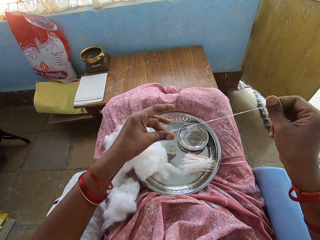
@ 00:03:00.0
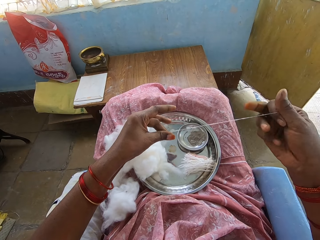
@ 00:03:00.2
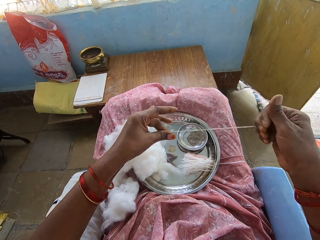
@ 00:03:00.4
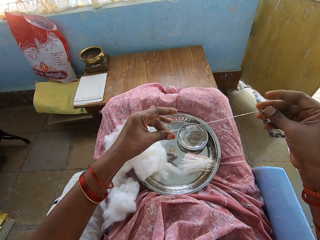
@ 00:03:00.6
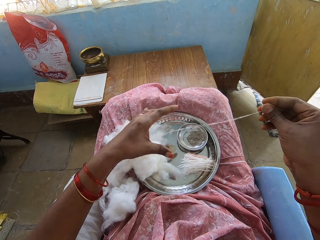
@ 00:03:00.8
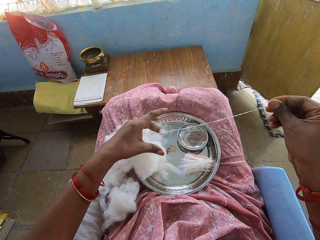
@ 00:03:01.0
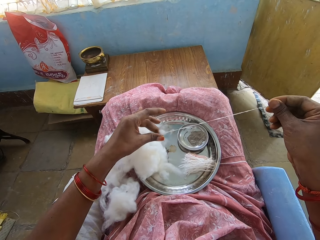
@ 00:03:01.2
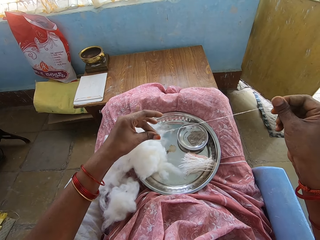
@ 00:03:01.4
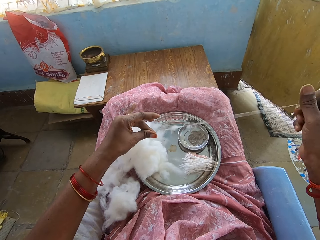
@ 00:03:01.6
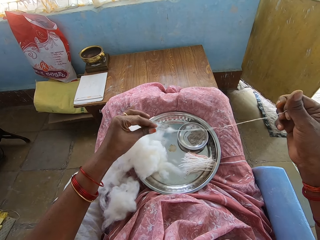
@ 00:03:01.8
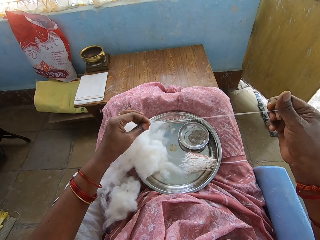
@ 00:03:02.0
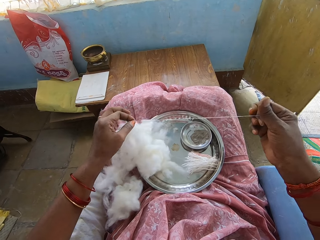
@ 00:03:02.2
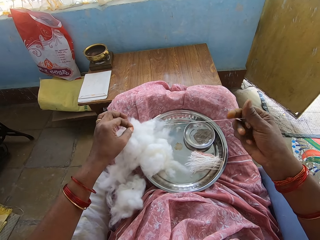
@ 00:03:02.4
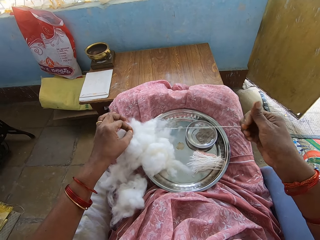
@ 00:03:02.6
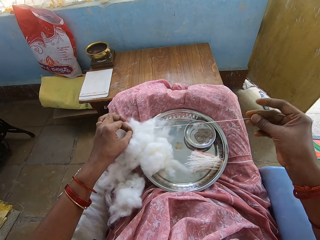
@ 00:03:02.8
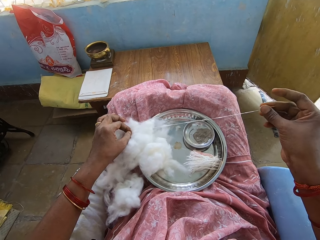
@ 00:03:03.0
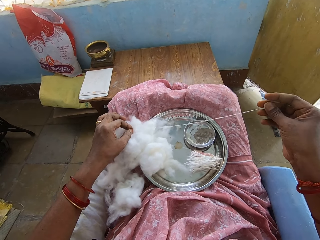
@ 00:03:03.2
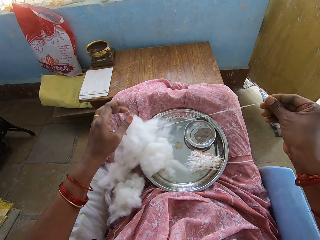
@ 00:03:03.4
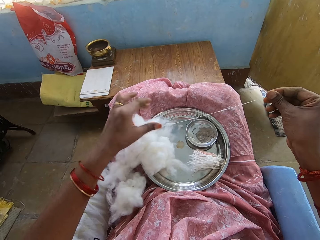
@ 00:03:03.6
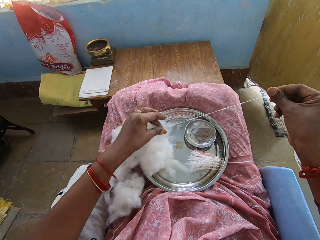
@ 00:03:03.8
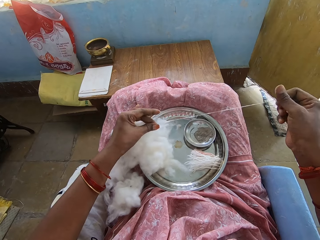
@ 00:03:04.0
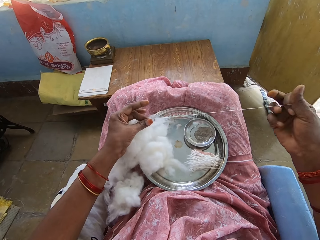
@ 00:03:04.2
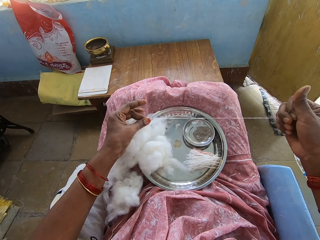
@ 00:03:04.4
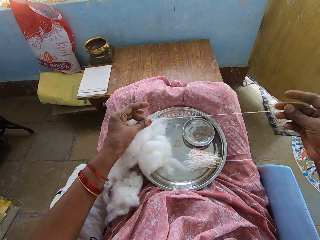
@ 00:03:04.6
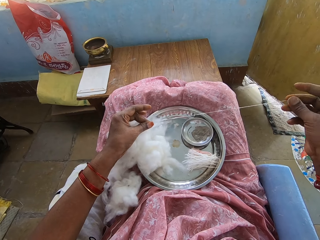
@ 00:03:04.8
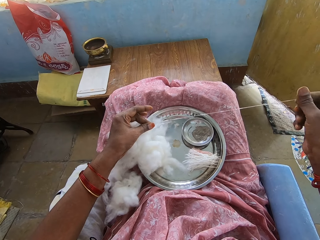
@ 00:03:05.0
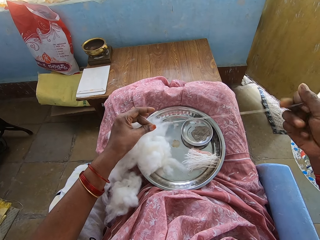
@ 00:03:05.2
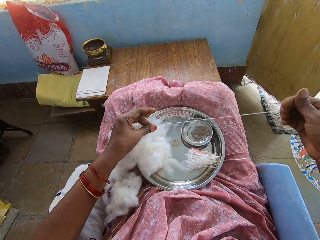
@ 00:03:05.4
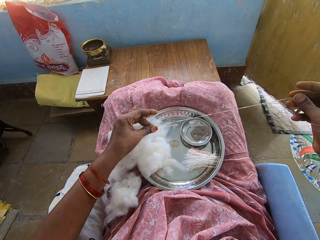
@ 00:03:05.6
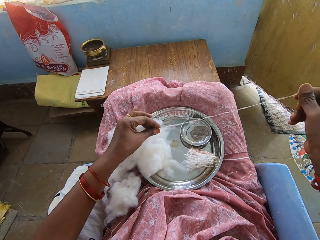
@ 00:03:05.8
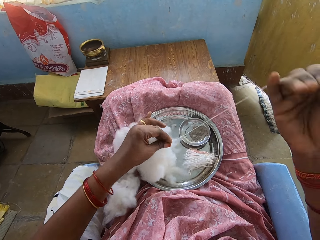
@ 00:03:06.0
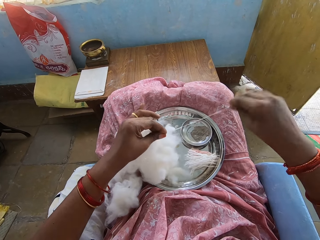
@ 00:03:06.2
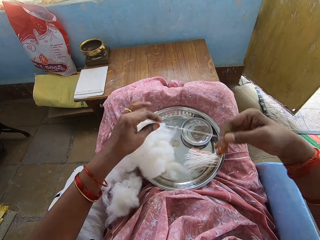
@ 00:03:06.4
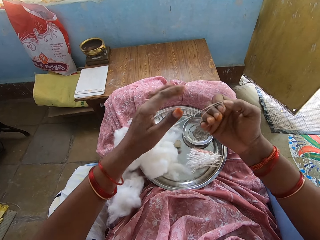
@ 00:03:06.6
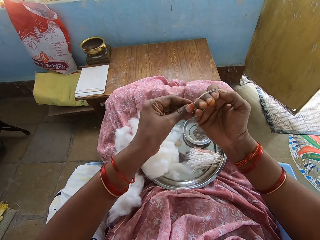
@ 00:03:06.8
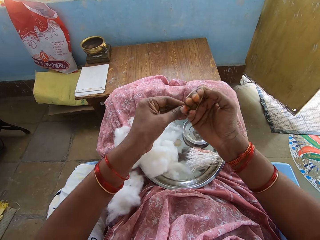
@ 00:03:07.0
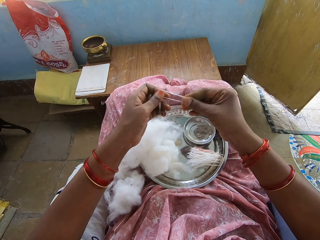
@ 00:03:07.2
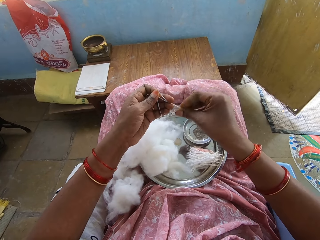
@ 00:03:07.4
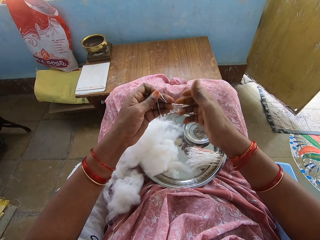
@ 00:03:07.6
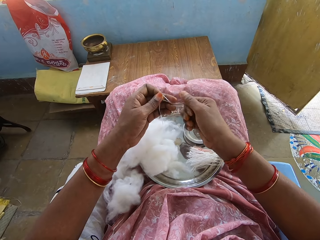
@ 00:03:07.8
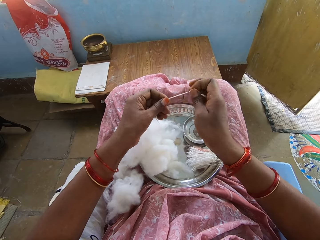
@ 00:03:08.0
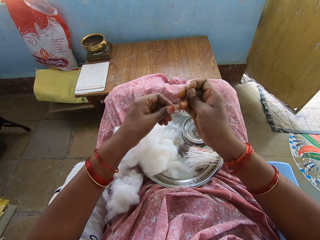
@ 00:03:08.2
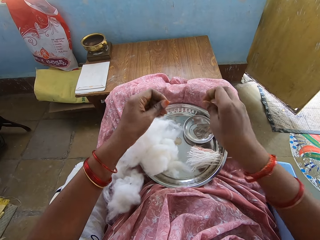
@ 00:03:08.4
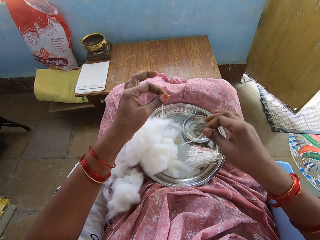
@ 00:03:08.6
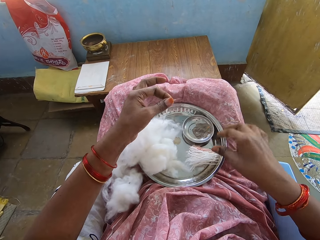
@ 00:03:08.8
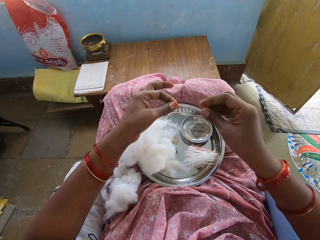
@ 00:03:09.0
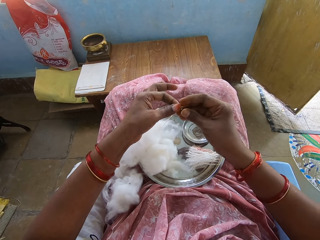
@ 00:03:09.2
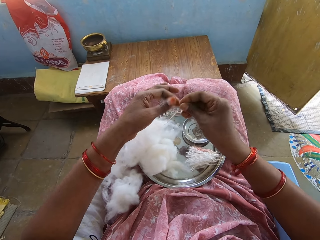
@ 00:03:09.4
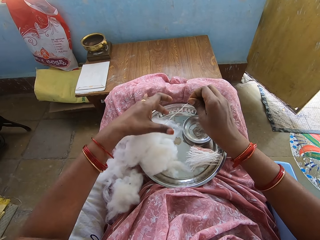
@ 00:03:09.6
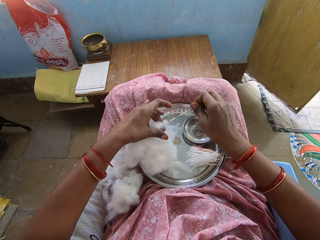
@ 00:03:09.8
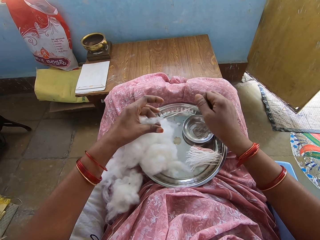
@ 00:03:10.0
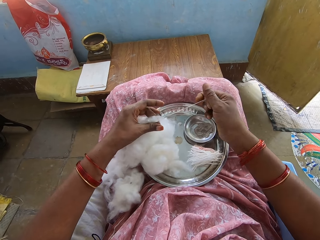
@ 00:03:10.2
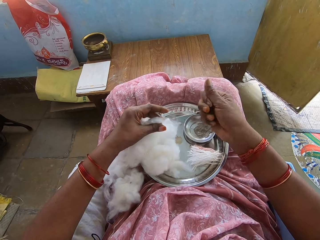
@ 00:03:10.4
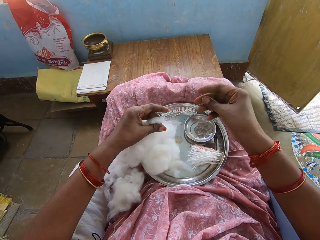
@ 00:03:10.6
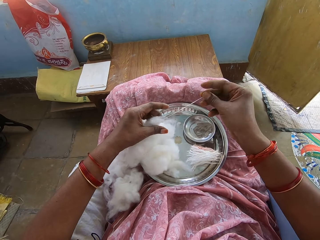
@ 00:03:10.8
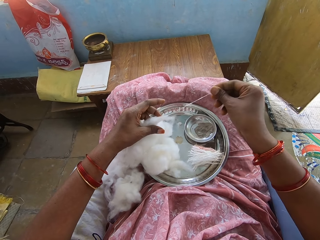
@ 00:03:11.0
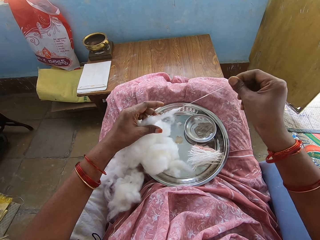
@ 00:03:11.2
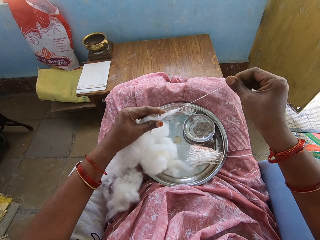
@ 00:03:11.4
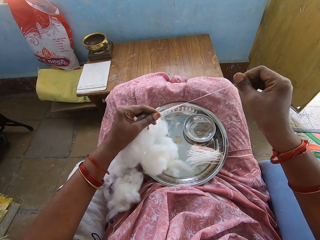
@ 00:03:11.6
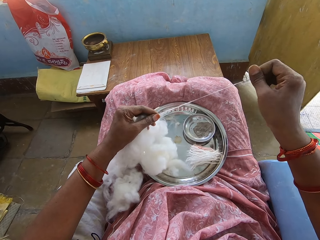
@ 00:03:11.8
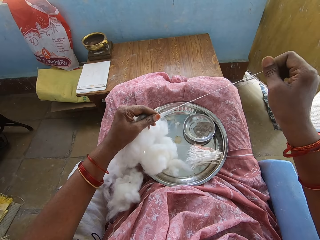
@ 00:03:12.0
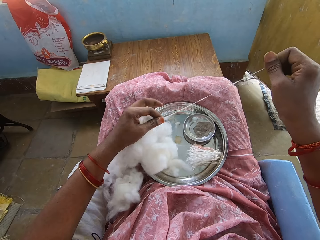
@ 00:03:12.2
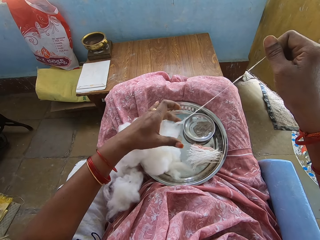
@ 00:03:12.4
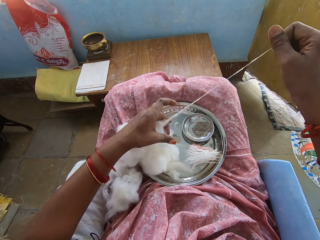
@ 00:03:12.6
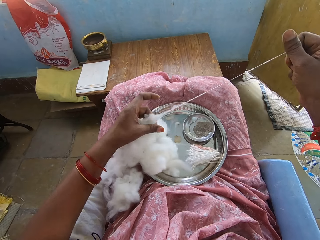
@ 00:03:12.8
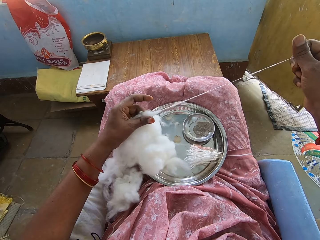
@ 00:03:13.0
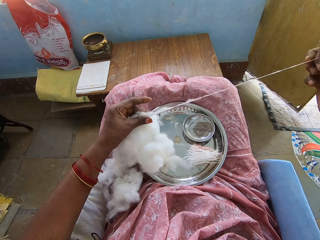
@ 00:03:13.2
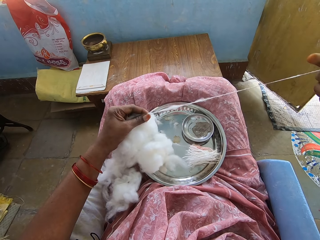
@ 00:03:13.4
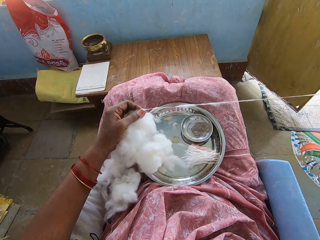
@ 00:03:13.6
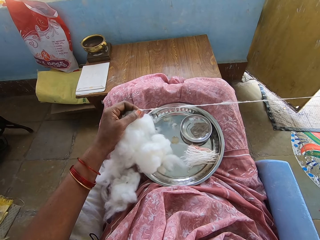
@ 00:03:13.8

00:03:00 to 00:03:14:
The camera wearer rolls a cotton string on a hand. They twist the thread. They cut a cotton wool string. They put the string on a tray. They adjust the cotton wool. They pull the thread.

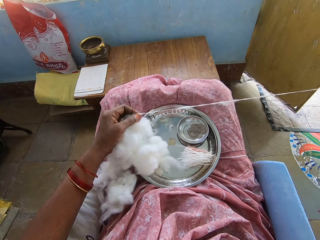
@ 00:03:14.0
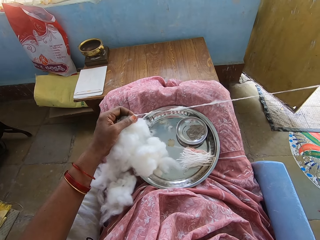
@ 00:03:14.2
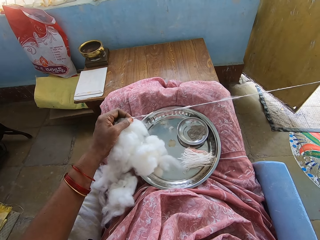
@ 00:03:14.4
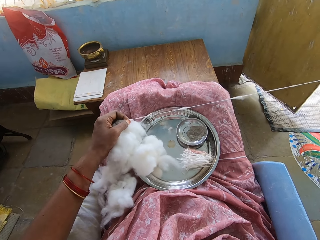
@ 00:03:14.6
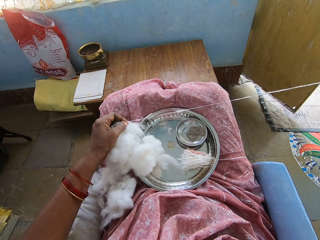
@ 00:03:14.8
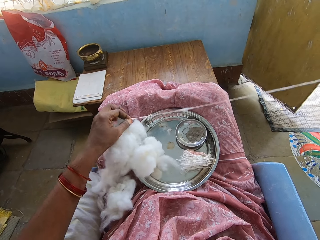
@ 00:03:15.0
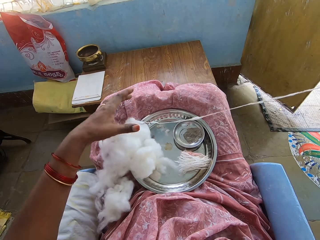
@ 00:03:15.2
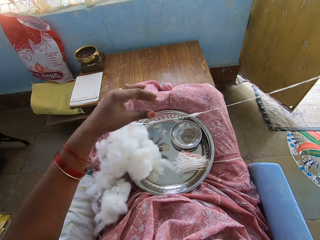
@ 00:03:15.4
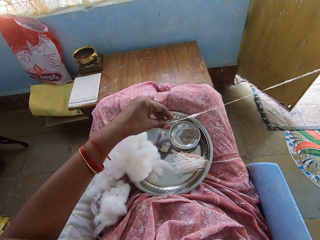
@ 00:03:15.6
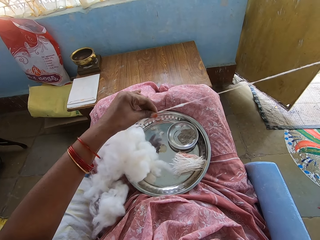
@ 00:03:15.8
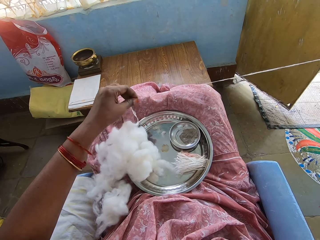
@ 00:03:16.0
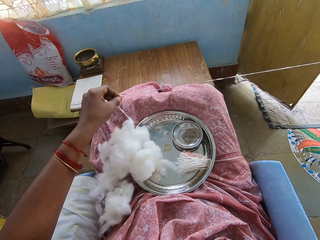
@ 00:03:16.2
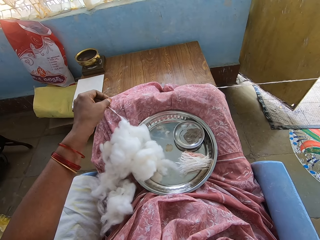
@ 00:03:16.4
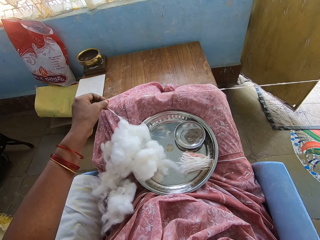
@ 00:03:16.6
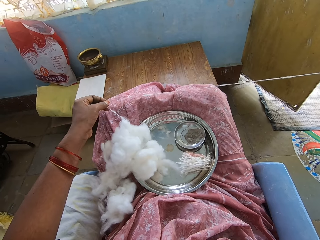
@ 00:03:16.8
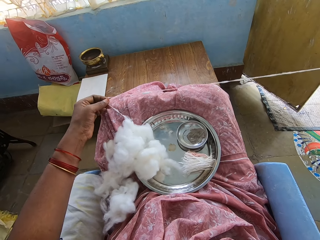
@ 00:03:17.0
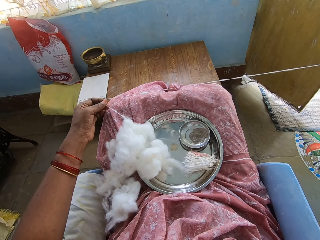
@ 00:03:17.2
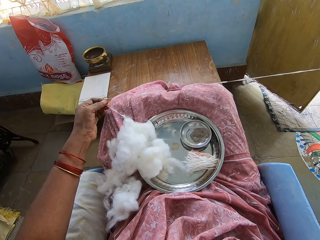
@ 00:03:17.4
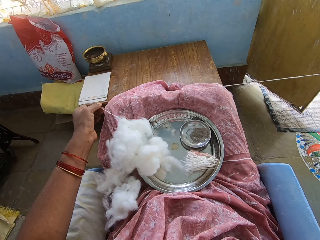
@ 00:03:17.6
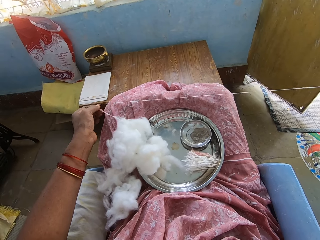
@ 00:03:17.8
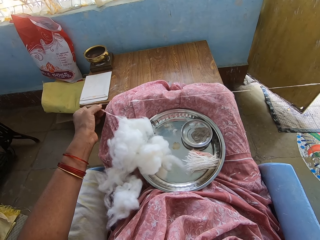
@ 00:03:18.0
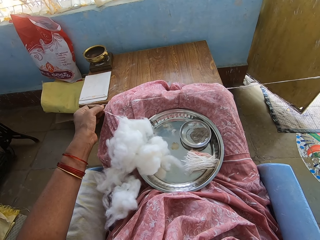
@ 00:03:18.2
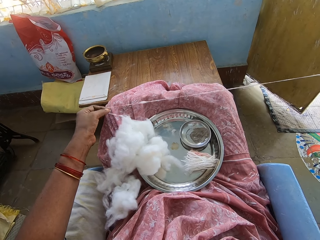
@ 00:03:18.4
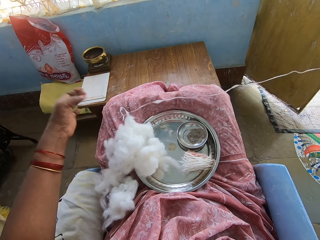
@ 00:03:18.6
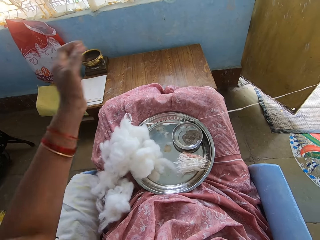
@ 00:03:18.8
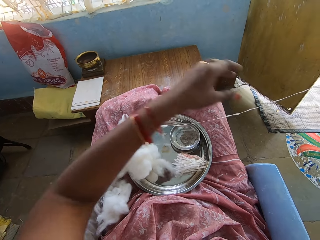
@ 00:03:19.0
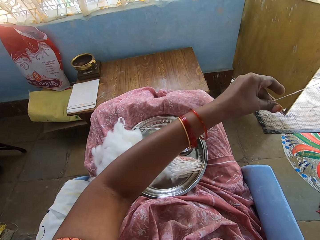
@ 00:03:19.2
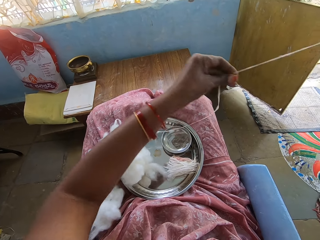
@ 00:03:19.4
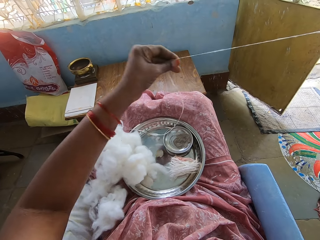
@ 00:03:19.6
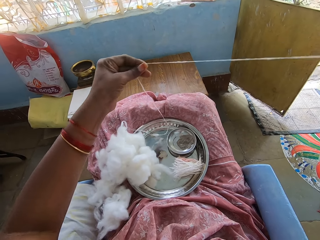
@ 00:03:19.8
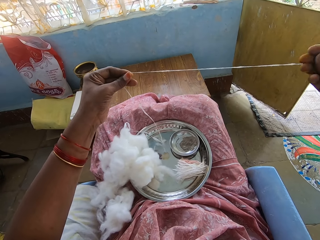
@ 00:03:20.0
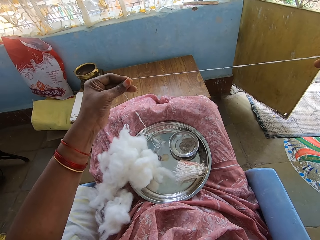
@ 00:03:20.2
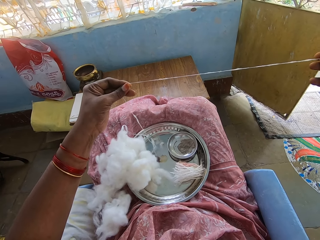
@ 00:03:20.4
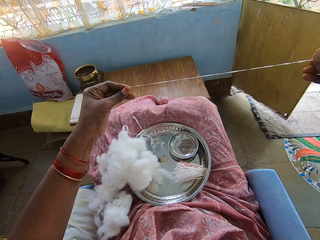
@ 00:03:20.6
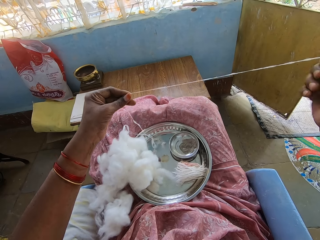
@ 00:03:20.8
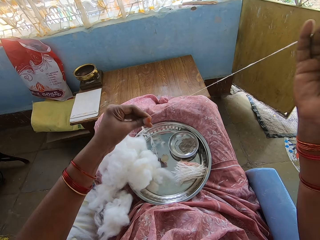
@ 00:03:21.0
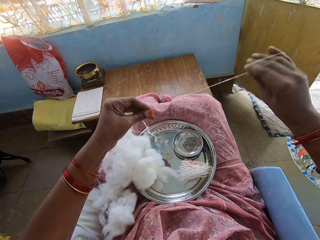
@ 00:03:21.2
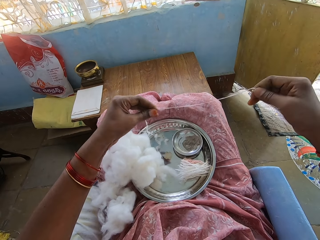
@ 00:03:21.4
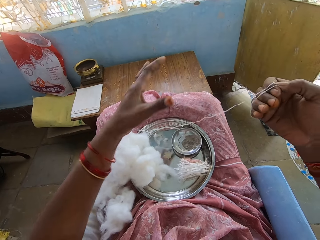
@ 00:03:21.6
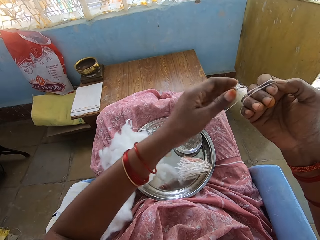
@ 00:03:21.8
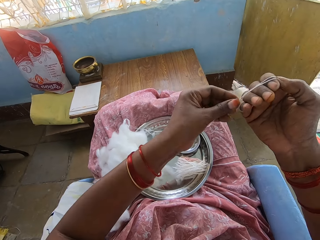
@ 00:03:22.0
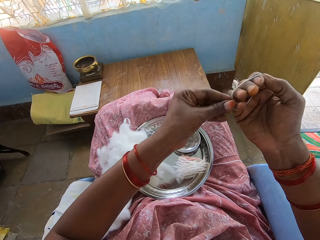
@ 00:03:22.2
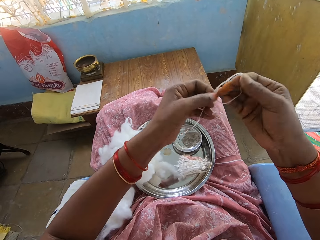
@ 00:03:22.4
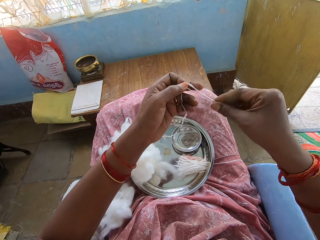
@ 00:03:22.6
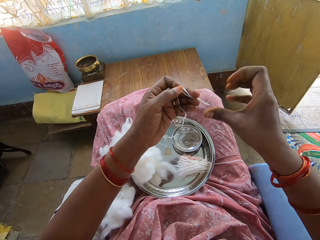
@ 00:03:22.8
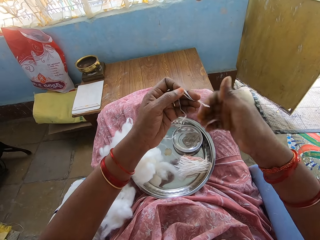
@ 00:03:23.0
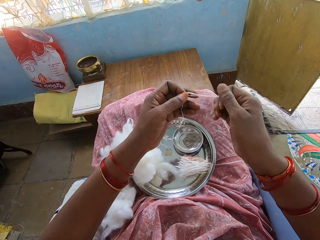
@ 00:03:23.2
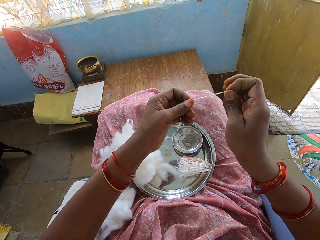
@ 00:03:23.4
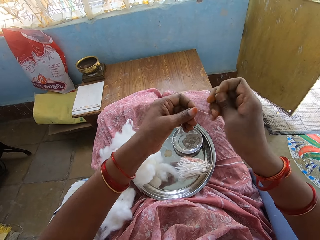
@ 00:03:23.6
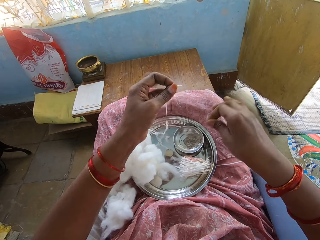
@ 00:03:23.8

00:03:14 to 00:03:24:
The camera wearer holds a thread. They roll a cotton string on a hand. They fold the thread.
